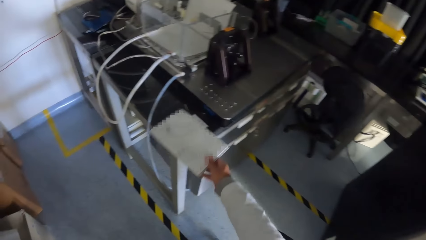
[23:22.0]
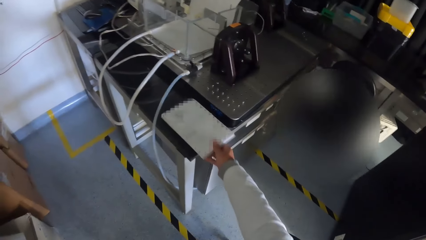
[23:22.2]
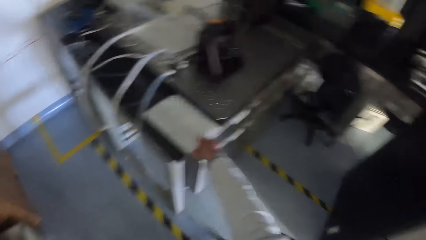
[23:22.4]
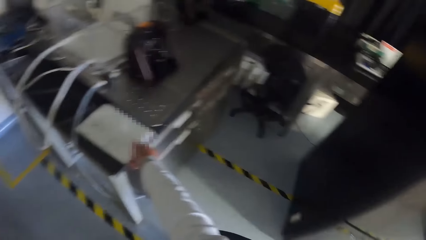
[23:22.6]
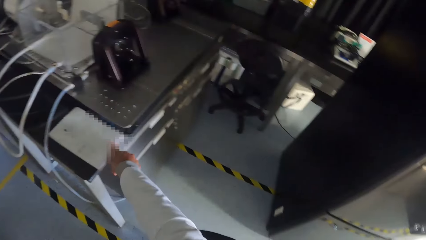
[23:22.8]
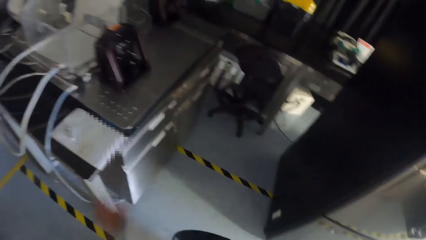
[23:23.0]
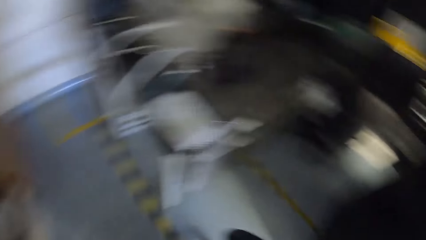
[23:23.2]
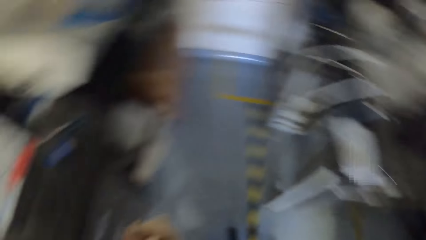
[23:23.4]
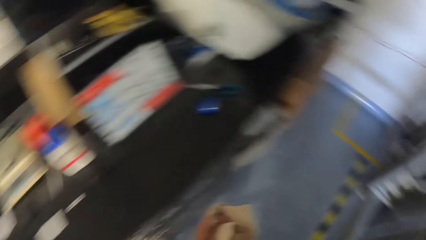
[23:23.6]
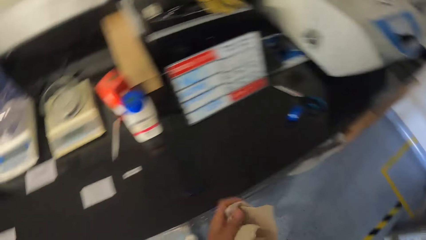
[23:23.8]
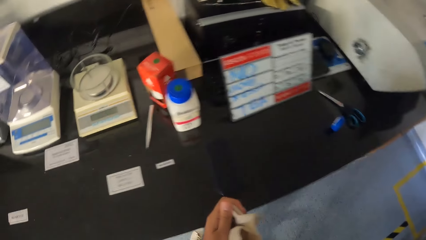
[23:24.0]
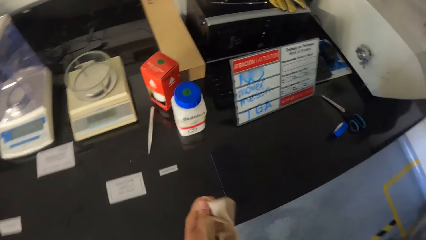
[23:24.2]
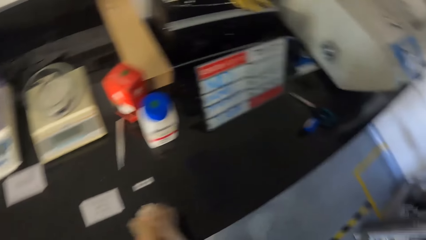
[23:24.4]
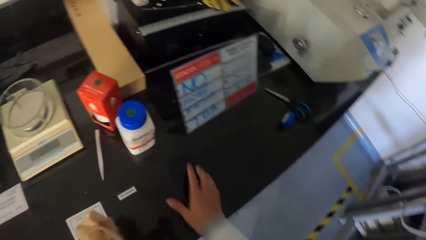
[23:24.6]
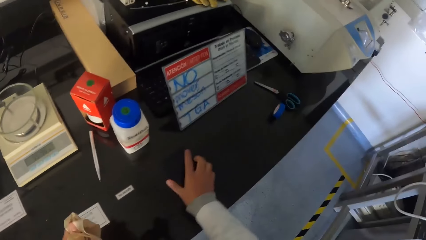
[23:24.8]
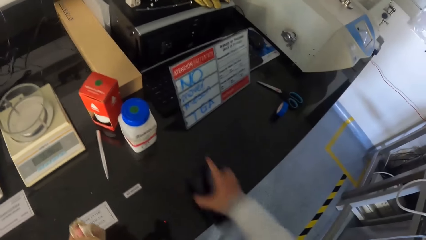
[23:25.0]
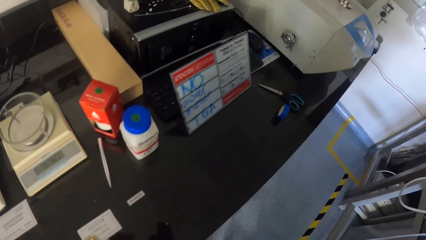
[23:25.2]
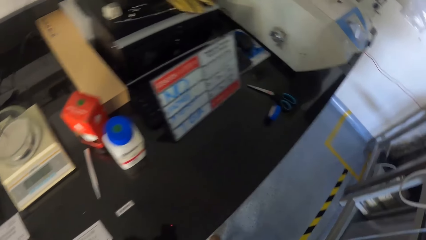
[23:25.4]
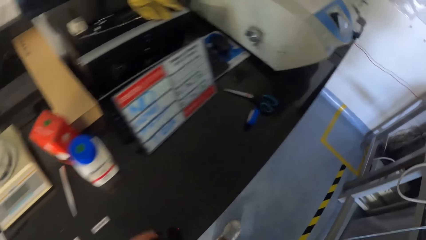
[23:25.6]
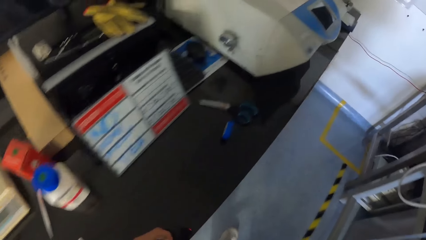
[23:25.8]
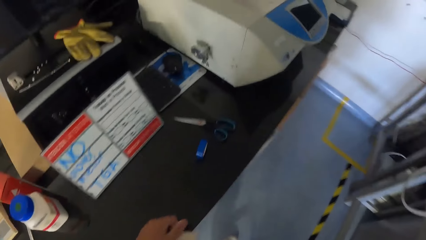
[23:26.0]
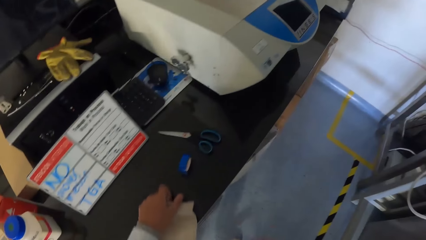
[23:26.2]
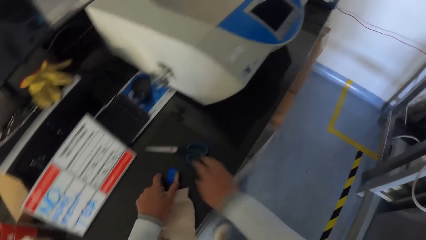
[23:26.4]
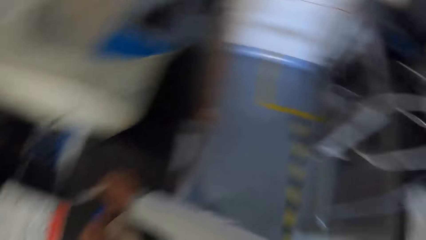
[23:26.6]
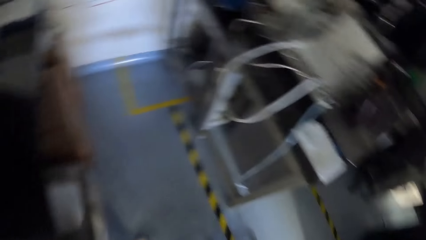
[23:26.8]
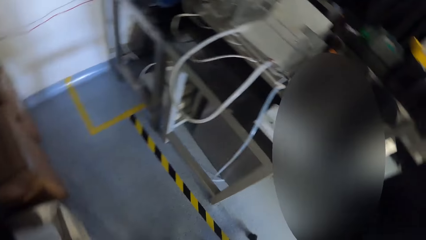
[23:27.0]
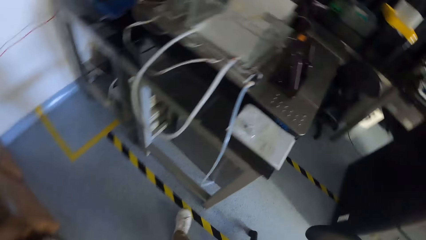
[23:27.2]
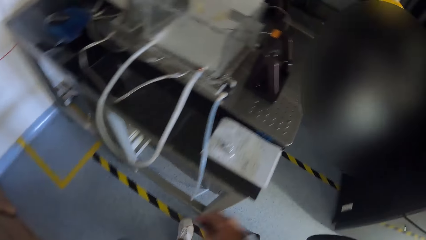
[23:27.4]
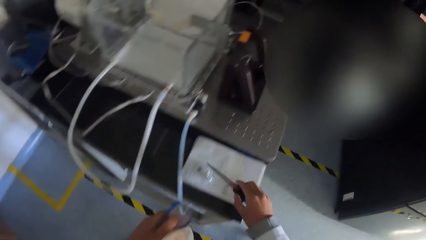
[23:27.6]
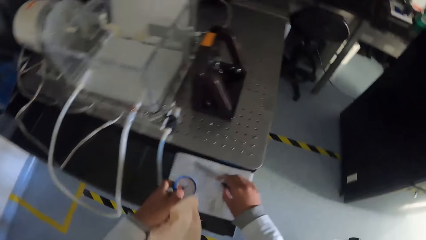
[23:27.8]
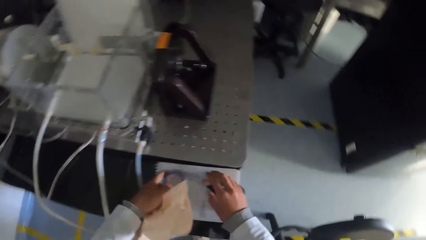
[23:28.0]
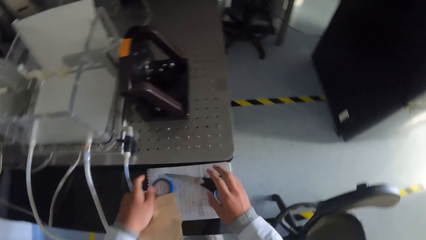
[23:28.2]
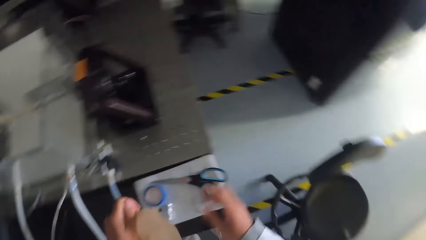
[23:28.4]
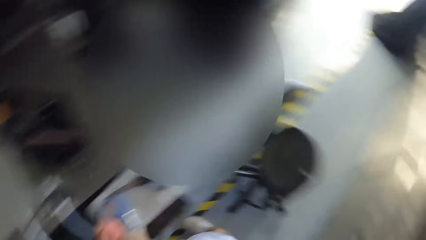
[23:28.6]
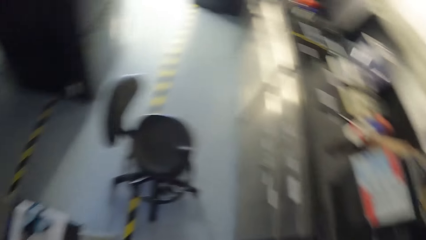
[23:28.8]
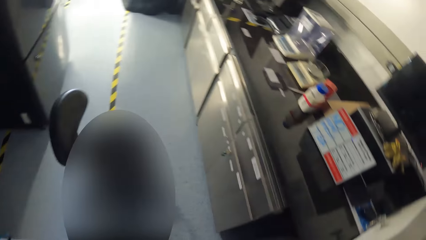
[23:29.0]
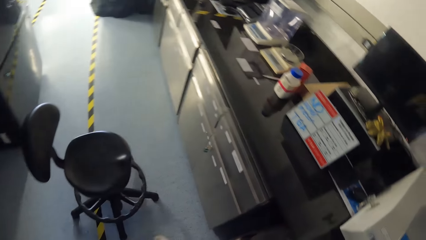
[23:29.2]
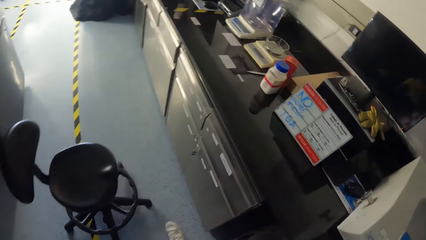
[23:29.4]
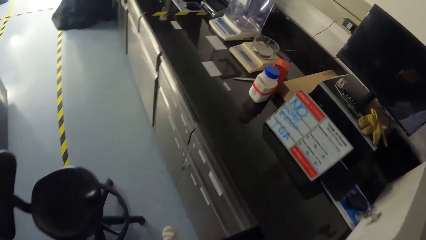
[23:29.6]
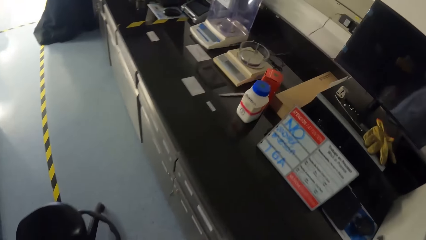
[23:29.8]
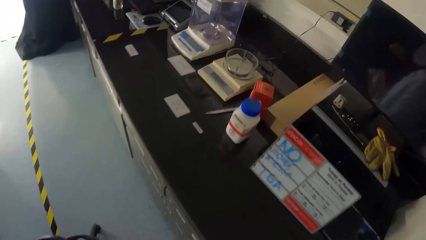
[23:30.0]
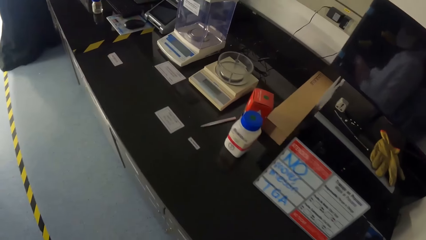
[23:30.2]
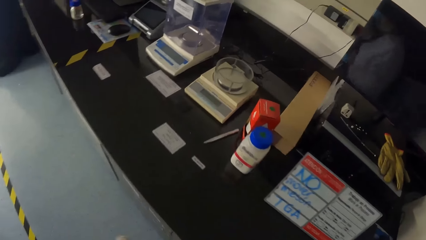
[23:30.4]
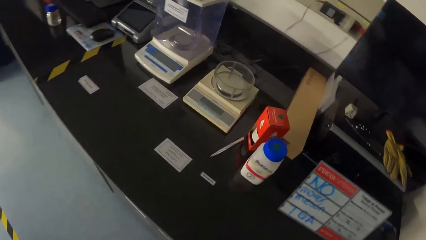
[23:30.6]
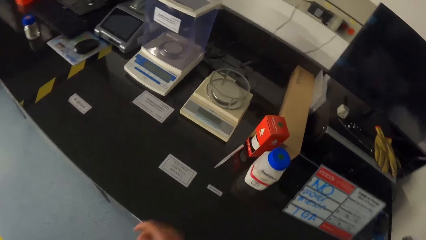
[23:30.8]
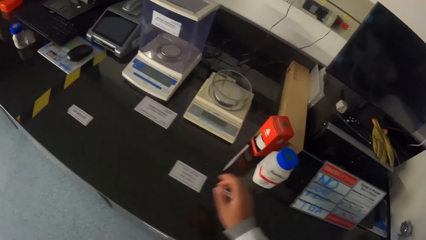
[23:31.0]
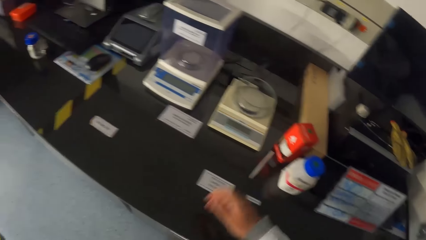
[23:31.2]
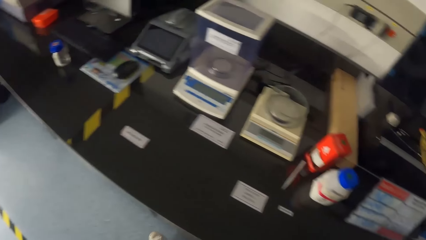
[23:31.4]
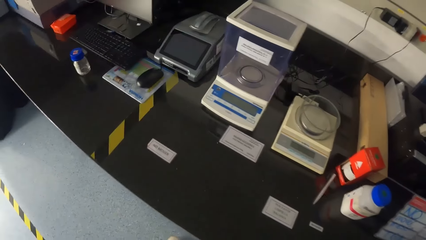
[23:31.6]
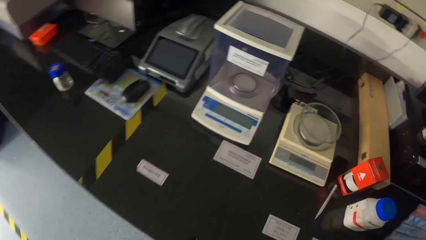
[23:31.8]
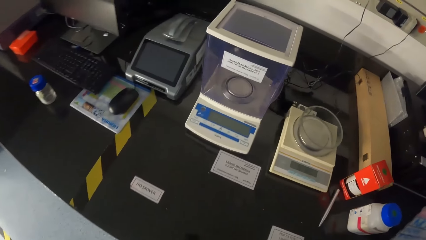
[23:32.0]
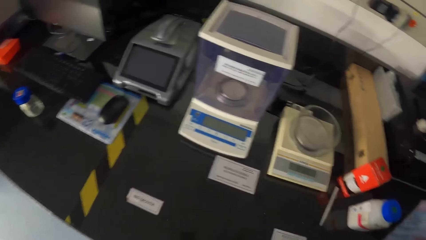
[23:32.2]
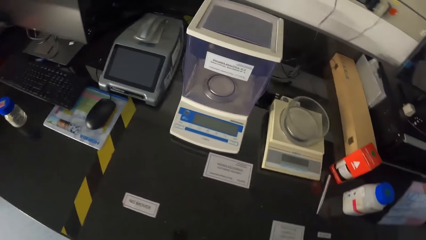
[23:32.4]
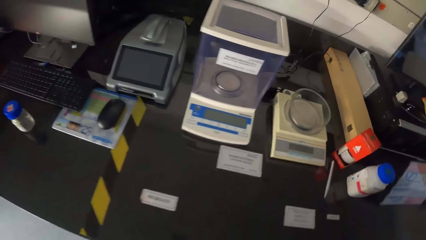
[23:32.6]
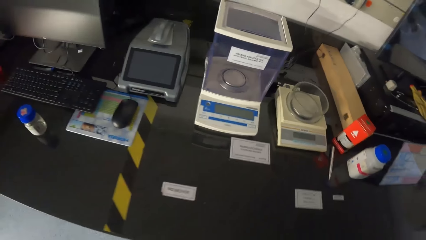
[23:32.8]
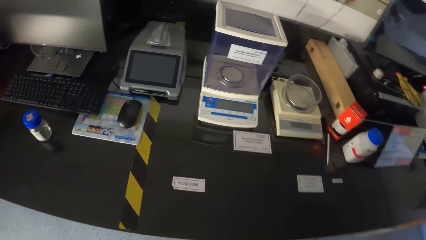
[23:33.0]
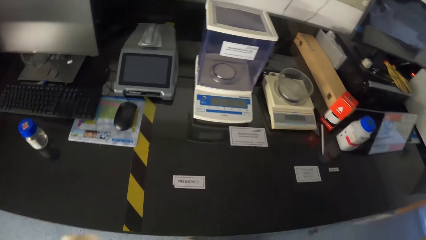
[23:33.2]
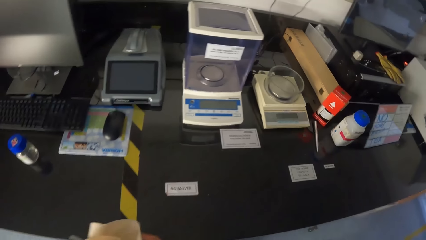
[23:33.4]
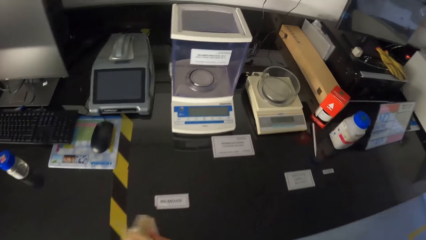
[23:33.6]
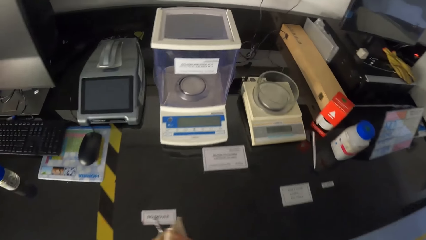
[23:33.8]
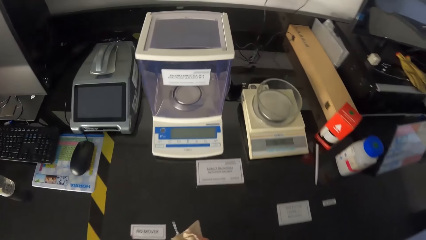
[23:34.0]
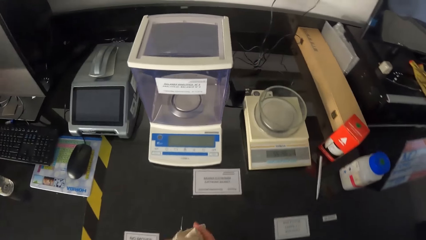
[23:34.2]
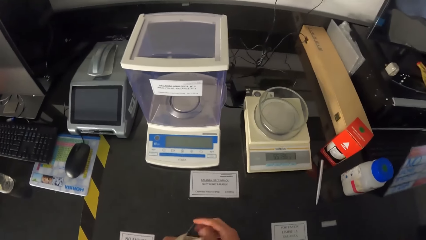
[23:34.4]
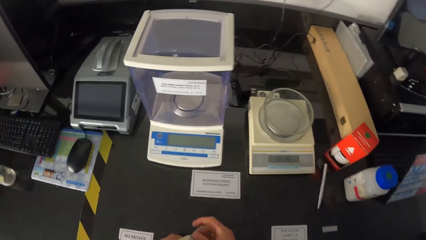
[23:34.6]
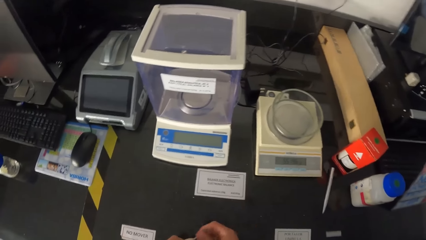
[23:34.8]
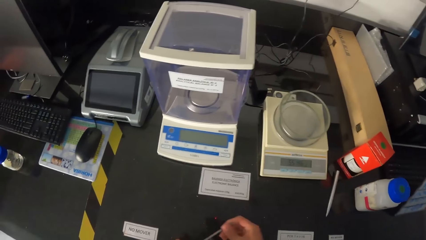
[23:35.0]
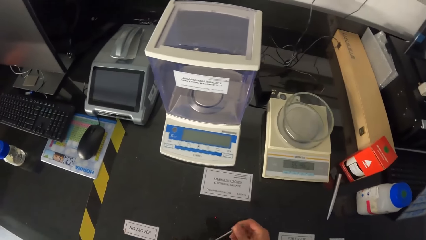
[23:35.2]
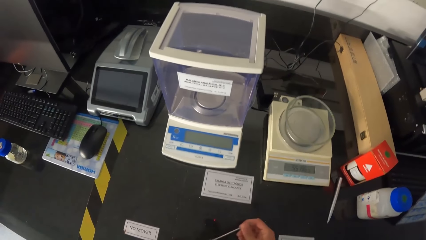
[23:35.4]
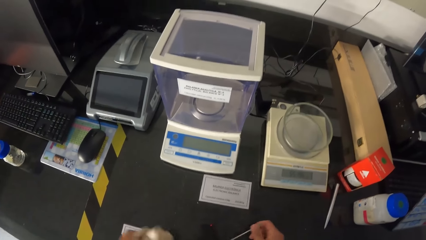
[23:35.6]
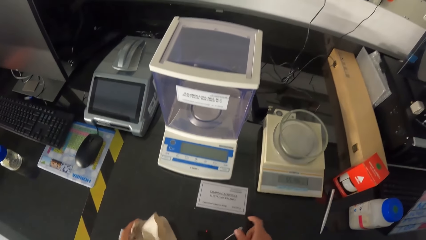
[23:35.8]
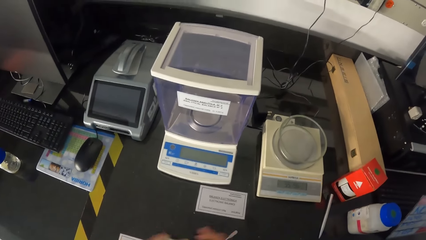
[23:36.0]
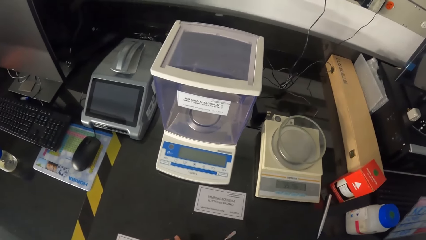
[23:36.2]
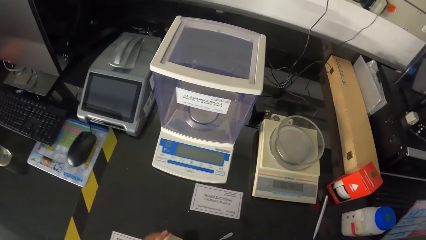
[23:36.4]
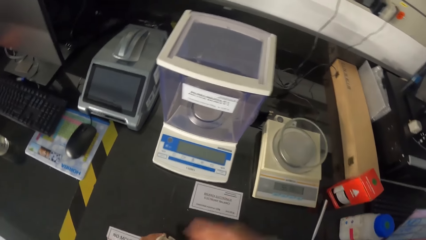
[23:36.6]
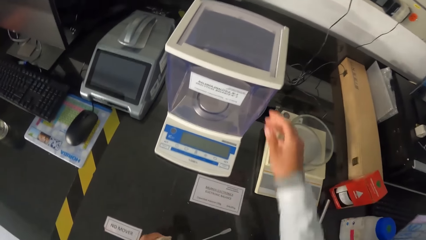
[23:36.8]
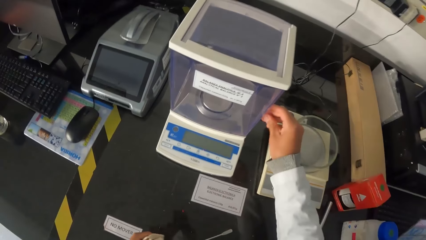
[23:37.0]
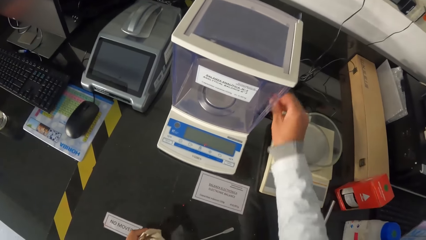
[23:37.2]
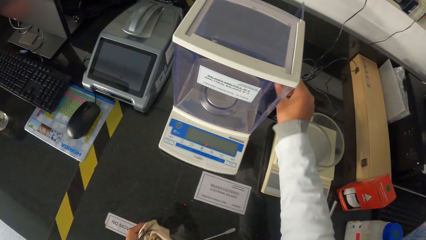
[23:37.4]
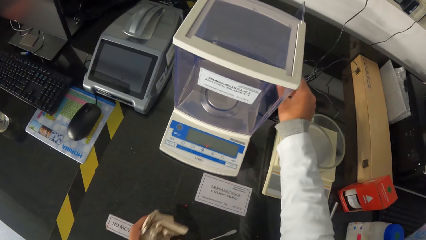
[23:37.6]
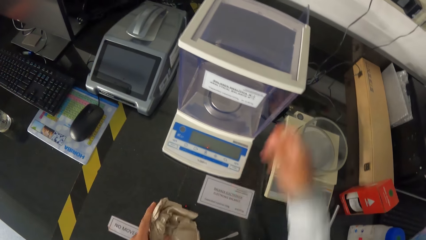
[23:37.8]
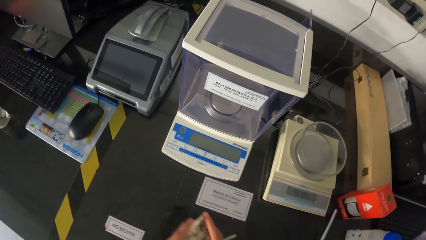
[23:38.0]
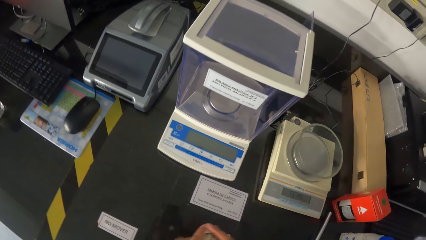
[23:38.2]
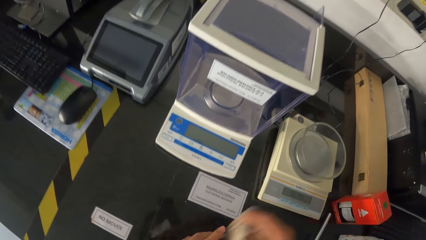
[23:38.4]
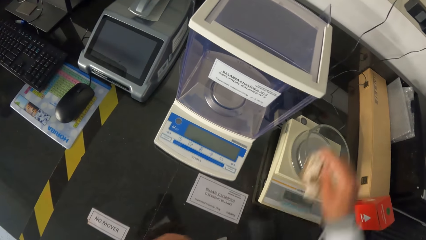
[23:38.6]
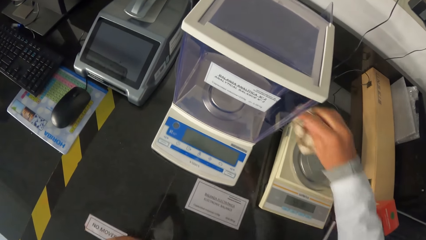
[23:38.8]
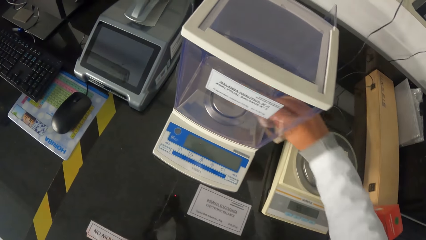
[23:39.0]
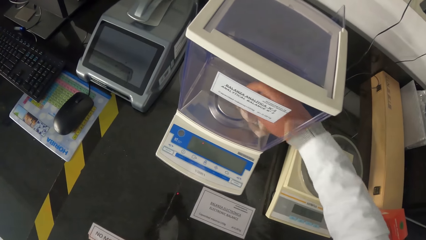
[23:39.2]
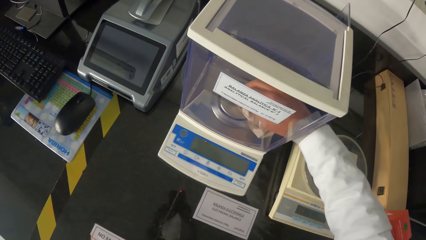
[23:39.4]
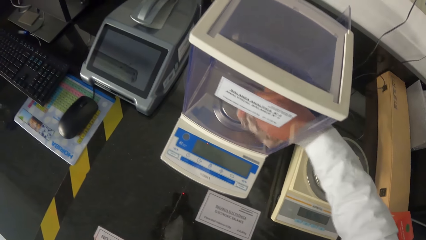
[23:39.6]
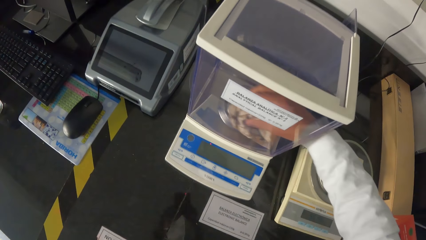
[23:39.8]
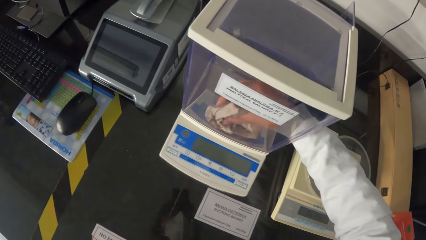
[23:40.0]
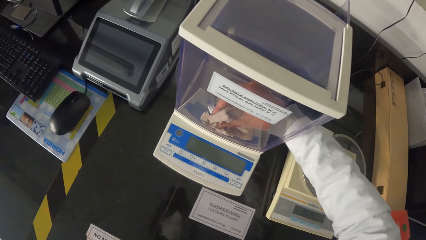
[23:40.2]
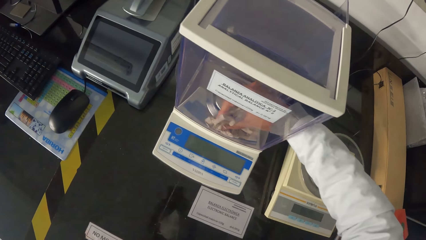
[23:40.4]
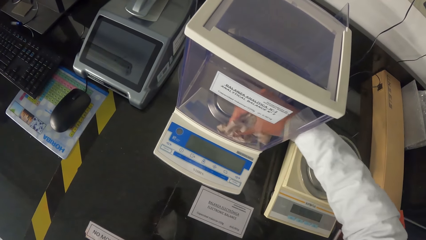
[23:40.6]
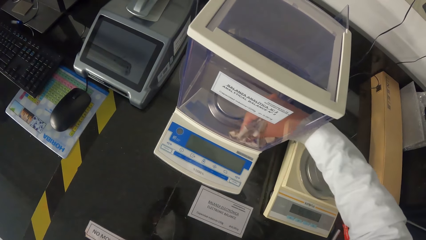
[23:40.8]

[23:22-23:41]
The camera wearer drops the book or piece of paper on a workbench with his right hand. He picks a phone from the workbench with his right hand. He picks a blue lid from the workbench with his left hand. He picks scissors from the workbench with his right hand. He drops the blue lid on the book on the workbench with his left hand. He drops the scissors on the book on the workbench with his right hand. He walks around. He passes the spatula from his left hand to his right hand. He drops the spatula on the workbench with his right hand. He opens an analytical balance with his right hand. He passes the tissue from his left hand to his right hand. He cleans inside the analytical balance with the tissue in his right hand.
